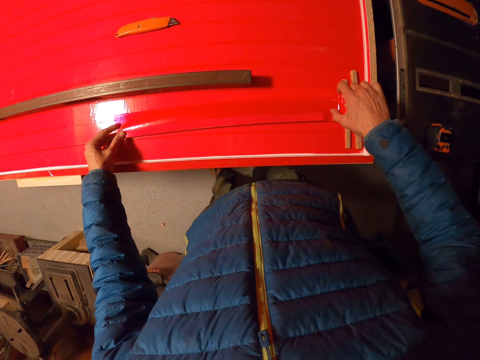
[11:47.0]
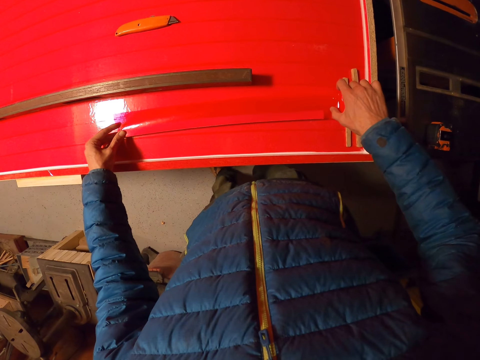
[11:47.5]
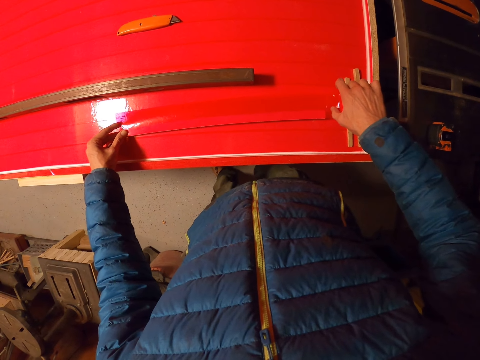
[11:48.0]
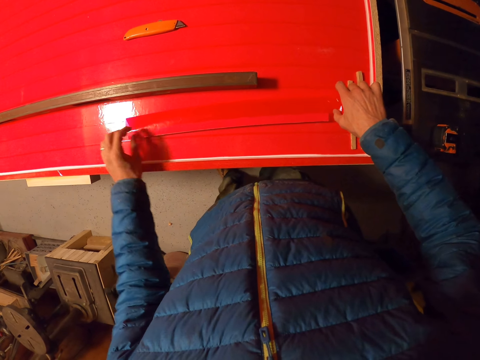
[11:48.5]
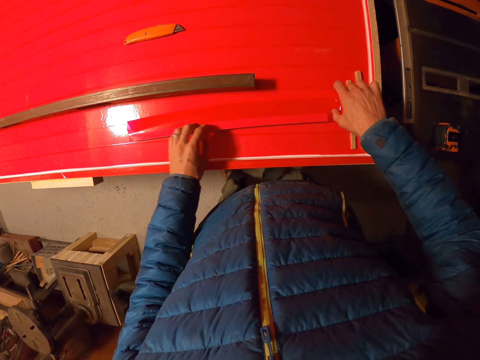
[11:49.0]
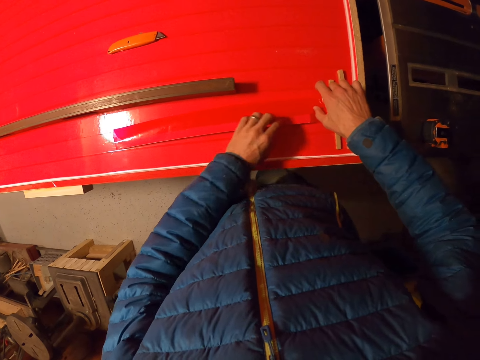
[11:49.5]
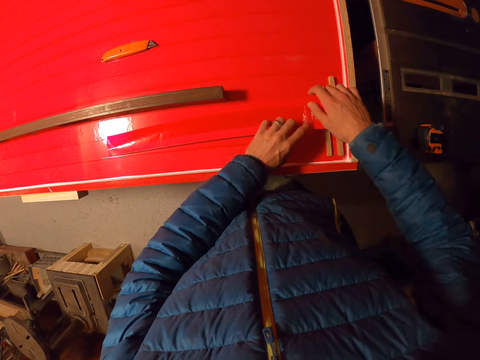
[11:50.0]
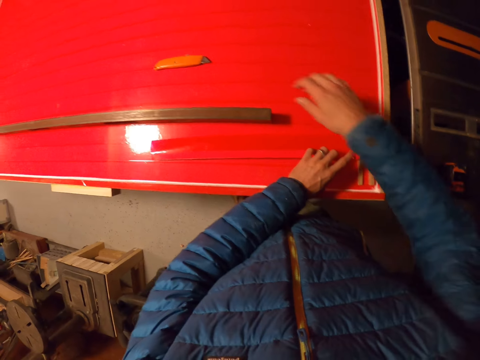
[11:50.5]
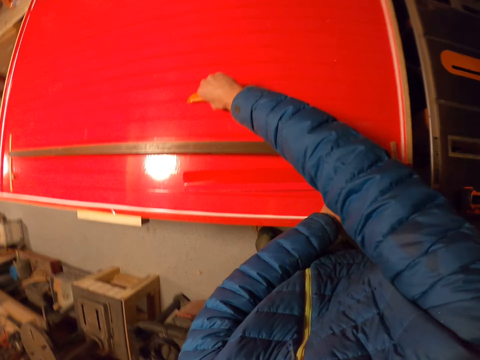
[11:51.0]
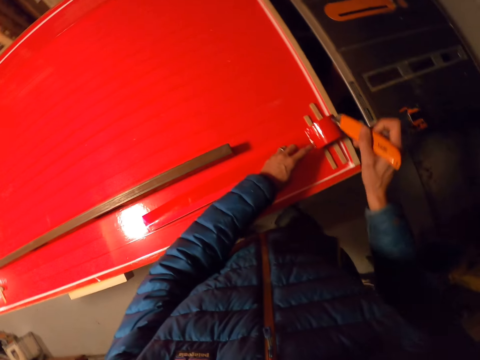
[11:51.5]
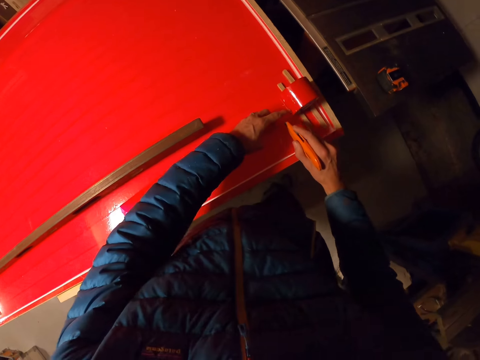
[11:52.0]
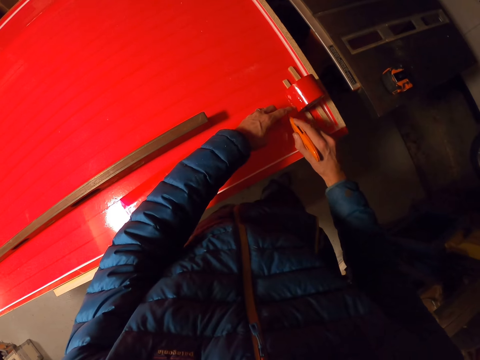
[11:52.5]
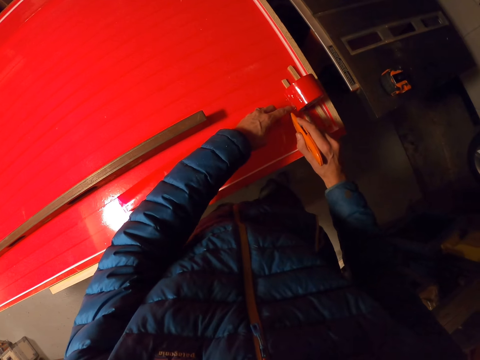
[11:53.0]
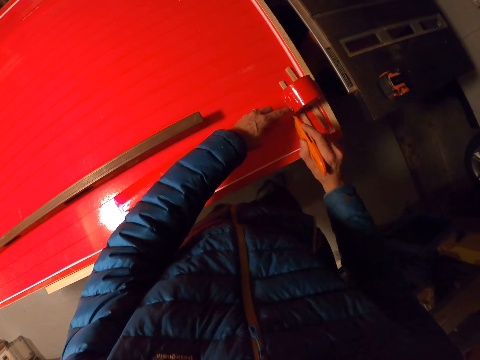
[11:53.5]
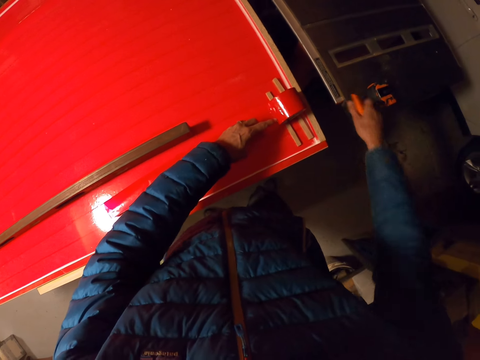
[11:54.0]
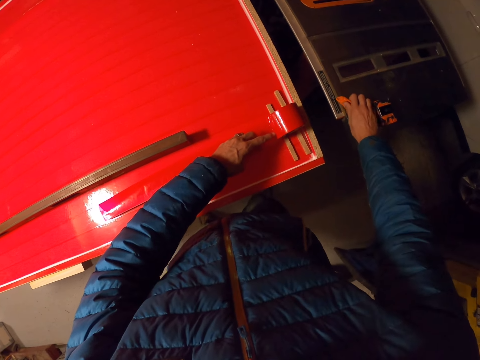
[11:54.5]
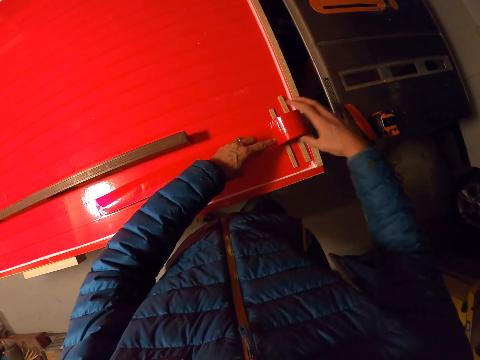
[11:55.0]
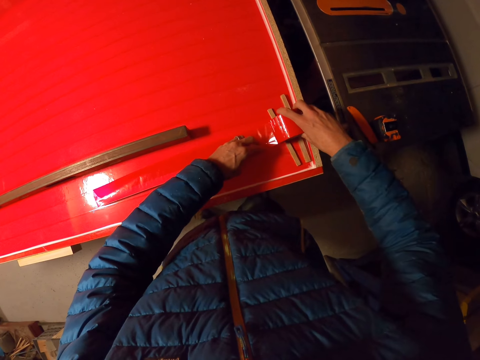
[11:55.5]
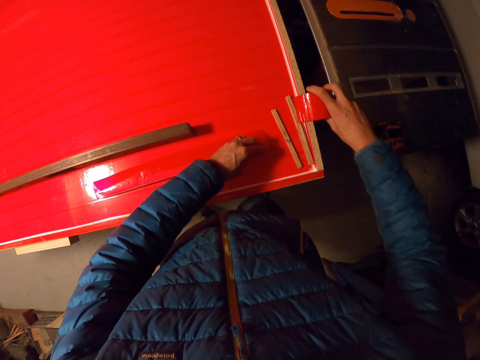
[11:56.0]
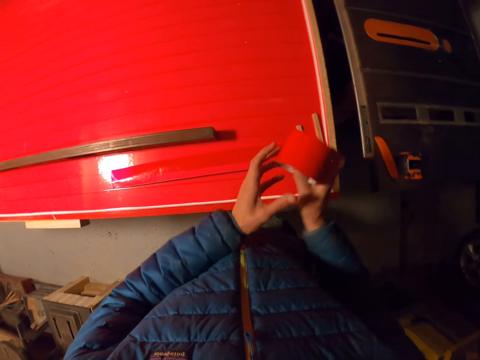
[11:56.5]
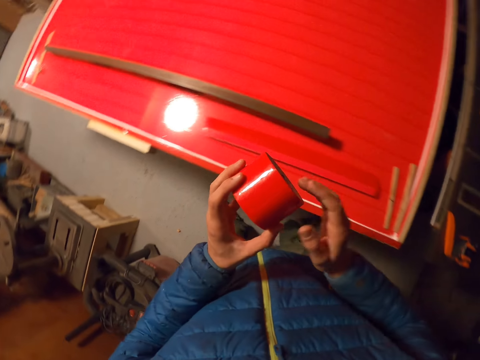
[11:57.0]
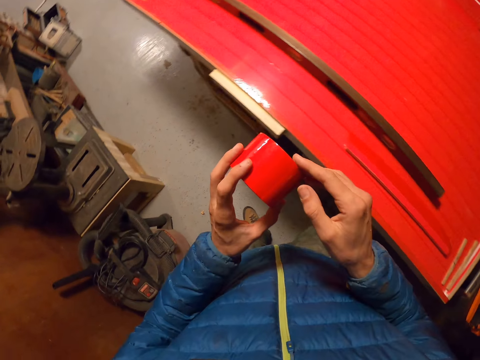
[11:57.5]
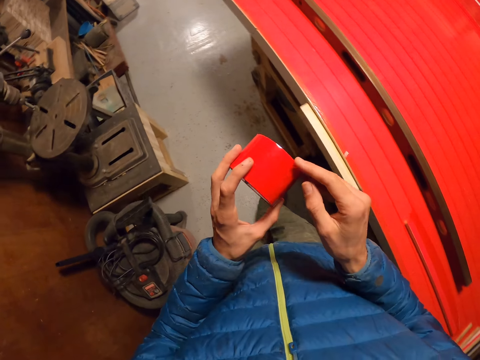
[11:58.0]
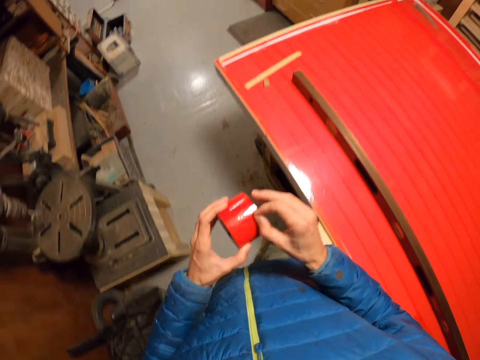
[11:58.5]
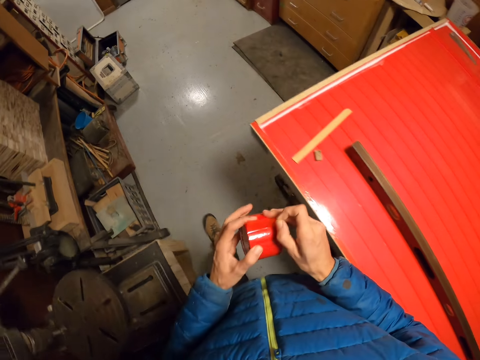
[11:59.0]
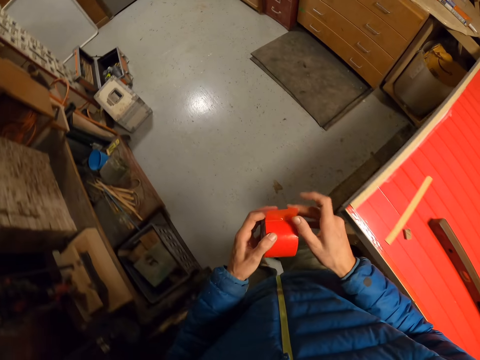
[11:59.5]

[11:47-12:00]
The camera wearer aligns the cellotape on the long wooden cardboard. They pick the retractable knife with the right hand from the board. They cut the strip of masking tape with the retractable knife. They drop the retractable knife on a table saw. They pull the masking tape with the right hand. They pass the masking tape to the left hand. They hold the cellotape.

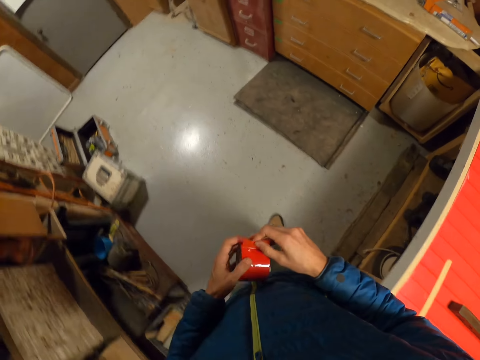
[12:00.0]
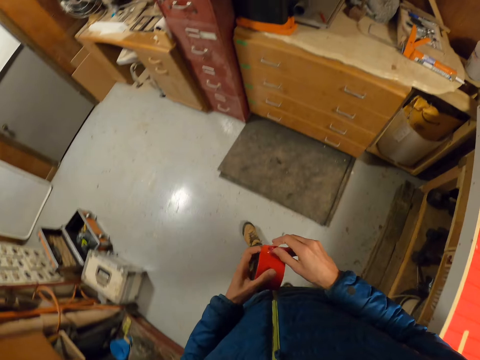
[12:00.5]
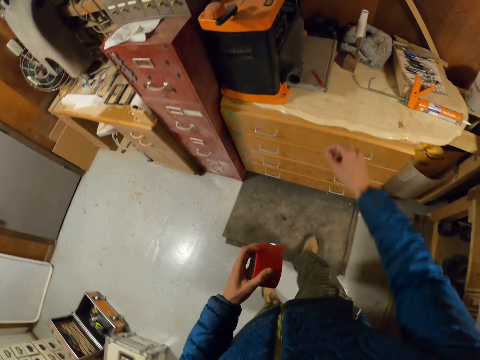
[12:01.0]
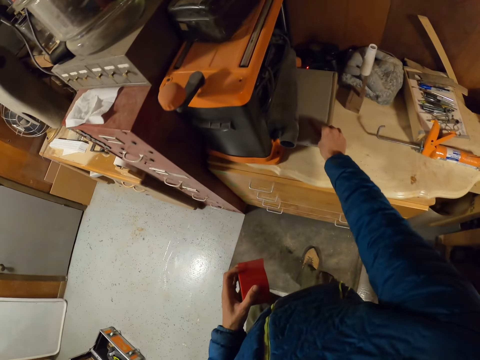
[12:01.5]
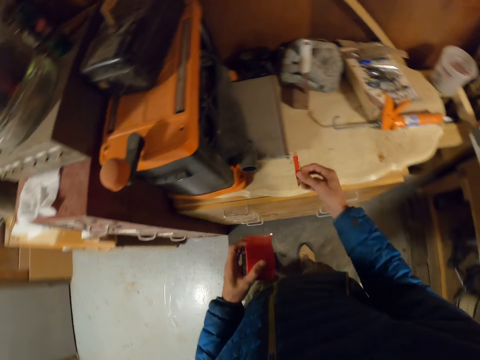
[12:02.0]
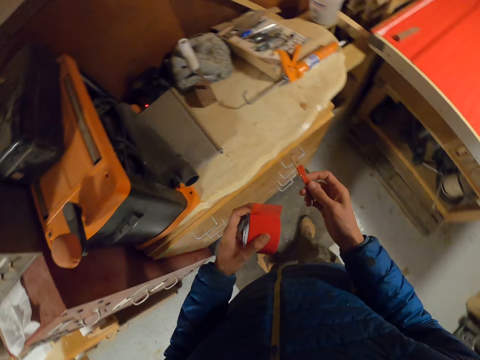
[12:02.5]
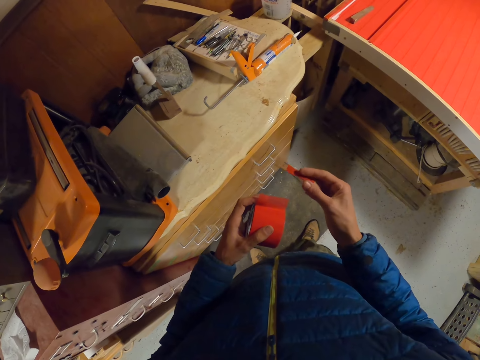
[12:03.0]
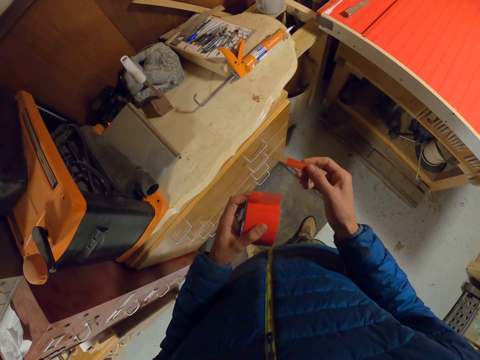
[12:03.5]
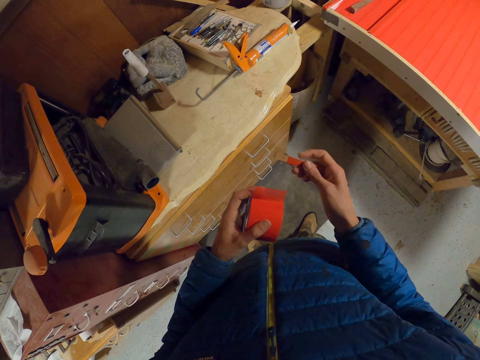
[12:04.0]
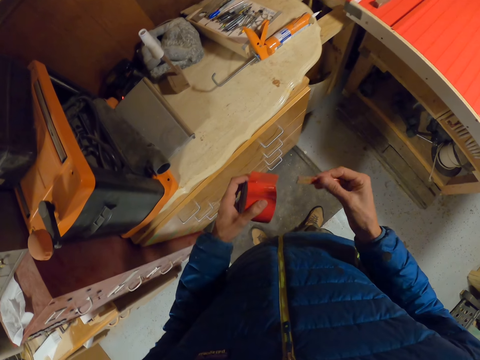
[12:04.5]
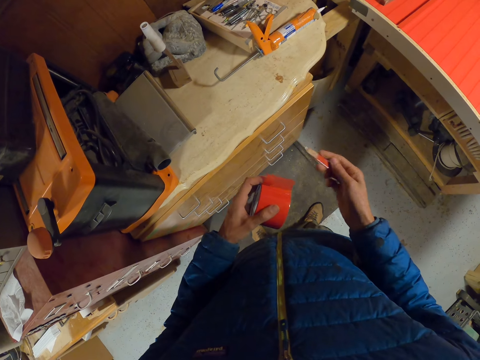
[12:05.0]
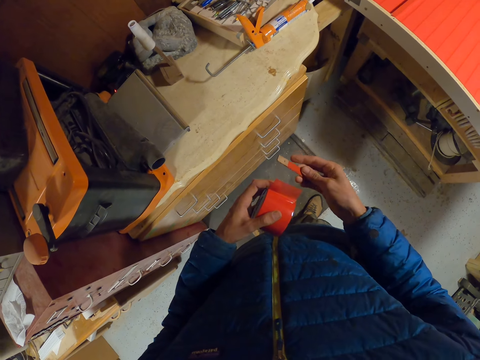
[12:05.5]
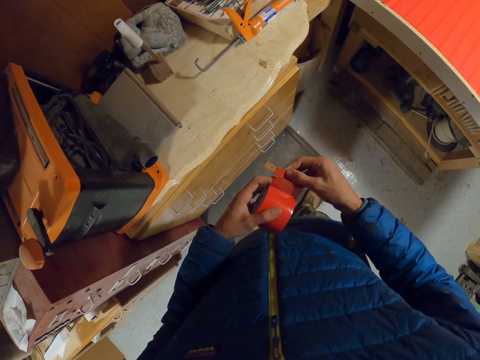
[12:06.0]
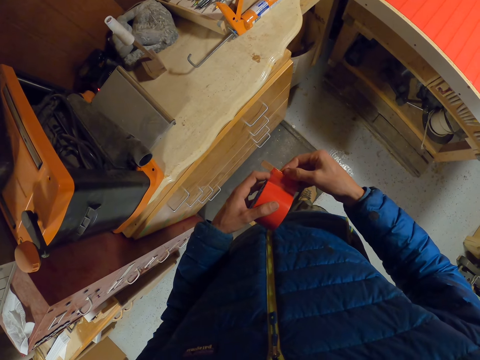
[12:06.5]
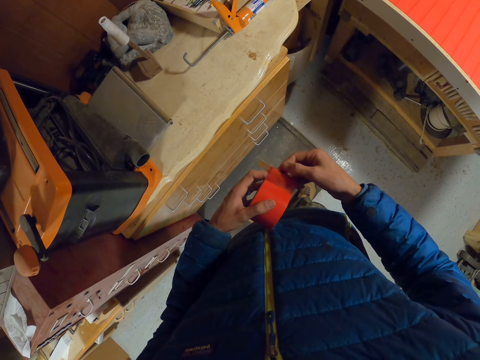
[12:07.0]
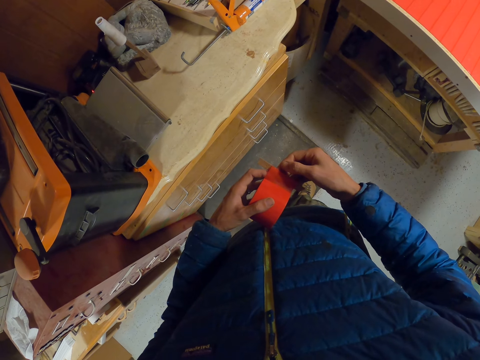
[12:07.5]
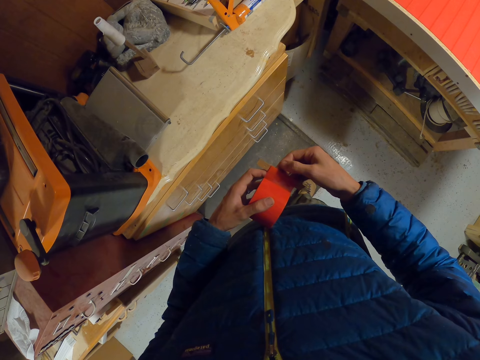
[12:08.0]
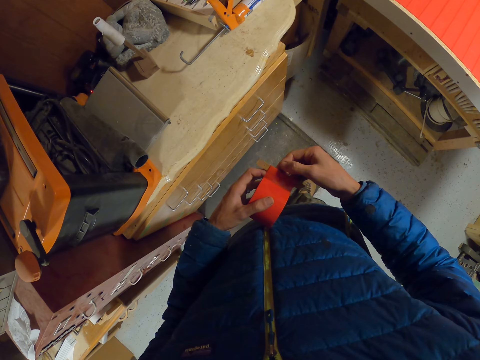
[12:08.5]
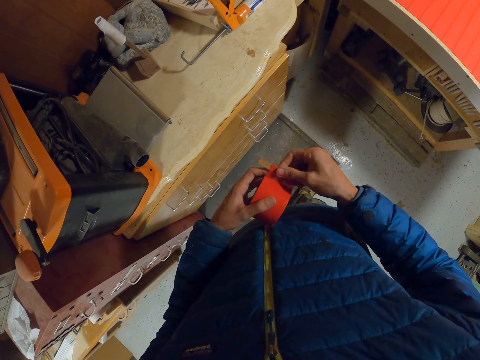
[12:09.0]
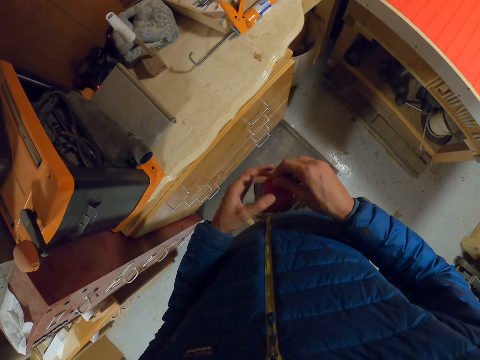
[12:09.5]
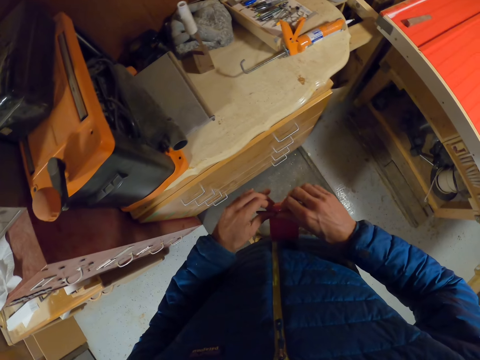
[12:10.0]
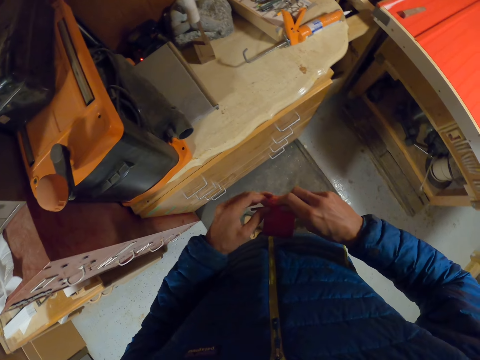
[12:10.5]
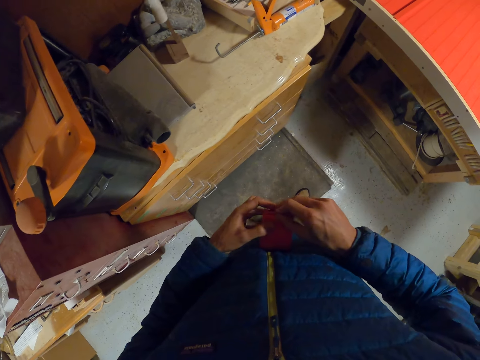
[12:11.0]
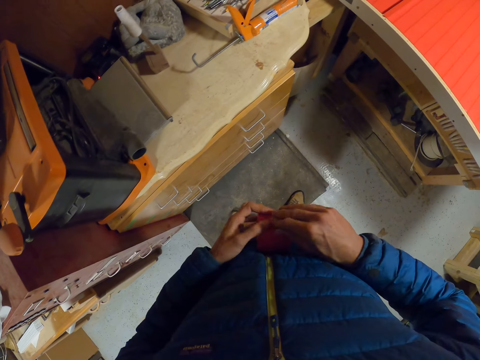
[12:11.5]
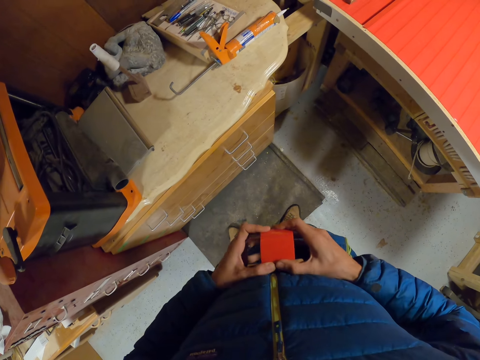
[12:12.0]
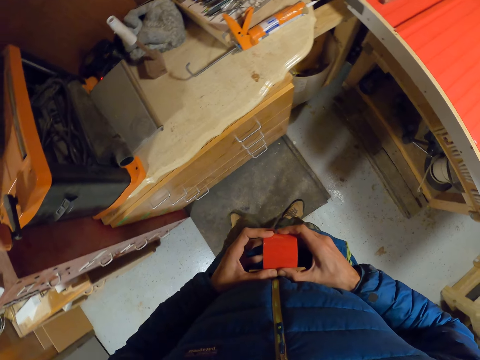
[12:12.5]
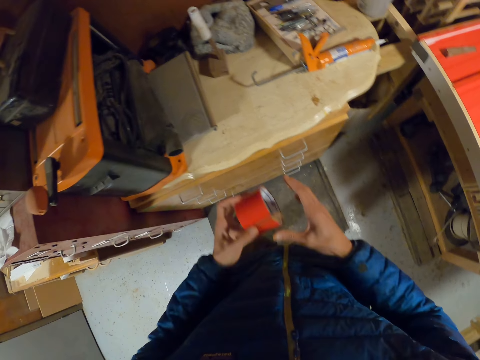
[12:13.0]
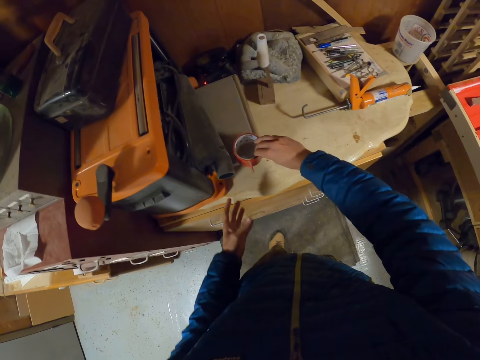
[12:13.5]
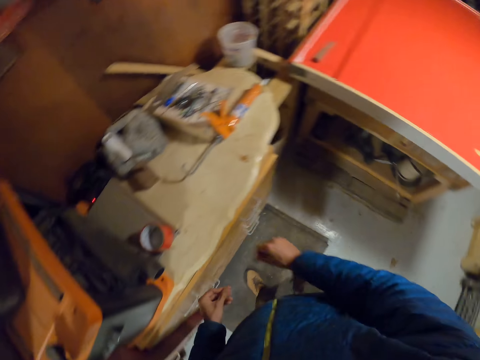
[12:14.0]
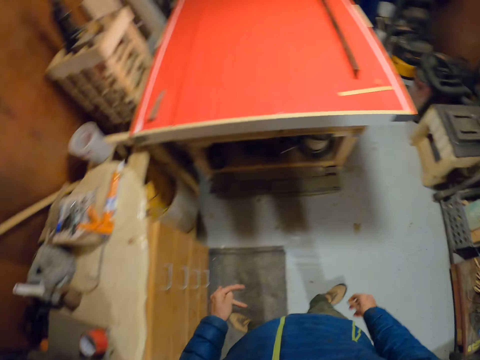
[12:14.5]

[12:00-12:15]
The camera wearer pulls the cellotape. They pick a small piece of wood or wooden cardboard from the notebook on the drawer with the right hand. They turn the wooden cardboard. They place the small piece of wood on the tip of the string of the masking tape or cellotape. They press the cellotape on the wooden cardboard. They drop the masking tape on the notebook on the drawer.
